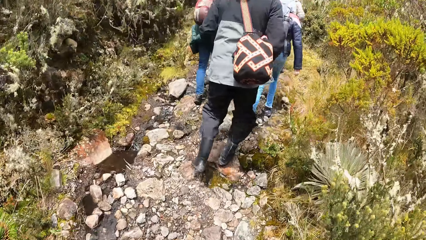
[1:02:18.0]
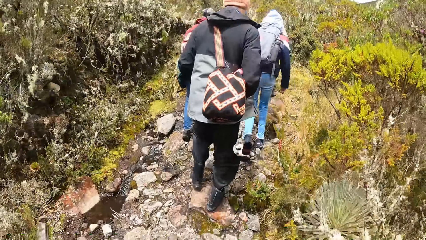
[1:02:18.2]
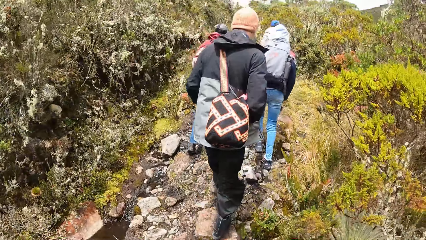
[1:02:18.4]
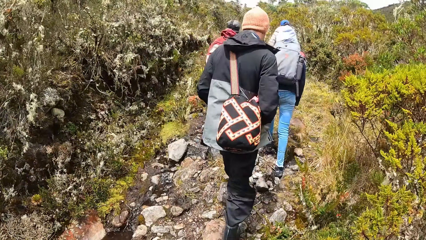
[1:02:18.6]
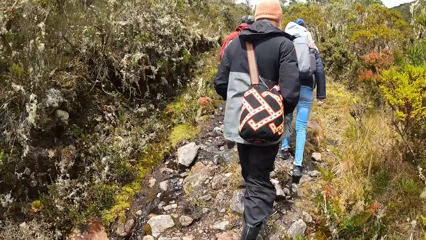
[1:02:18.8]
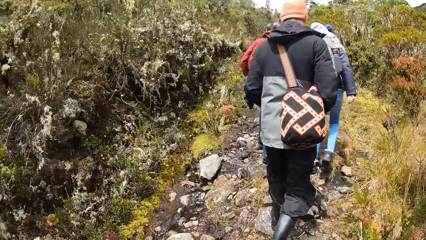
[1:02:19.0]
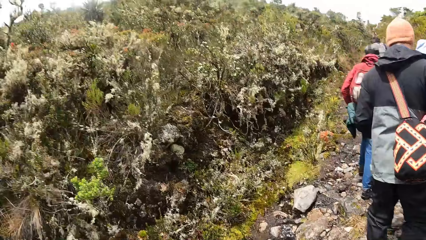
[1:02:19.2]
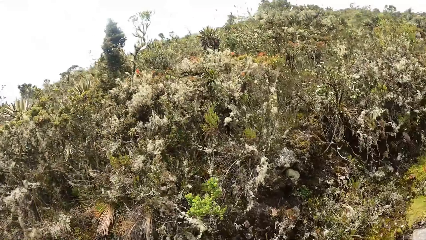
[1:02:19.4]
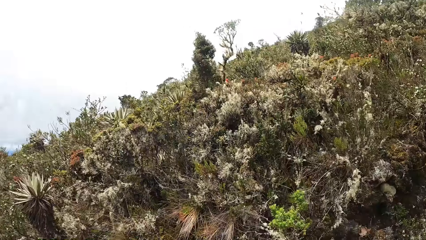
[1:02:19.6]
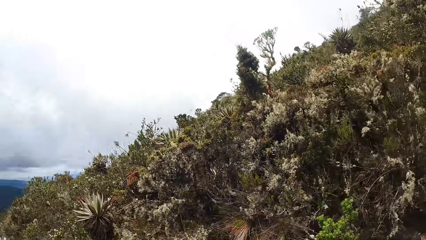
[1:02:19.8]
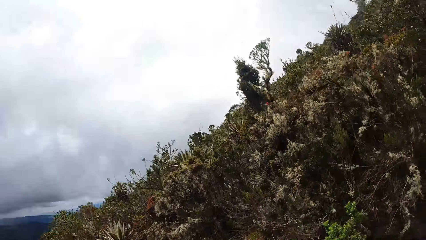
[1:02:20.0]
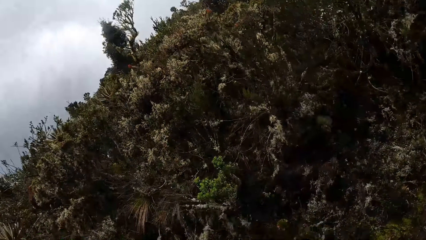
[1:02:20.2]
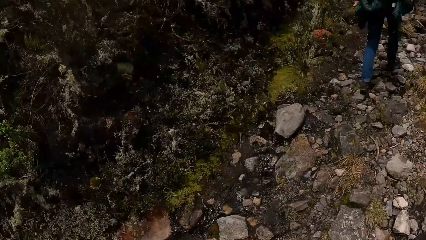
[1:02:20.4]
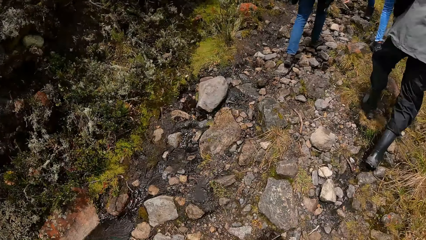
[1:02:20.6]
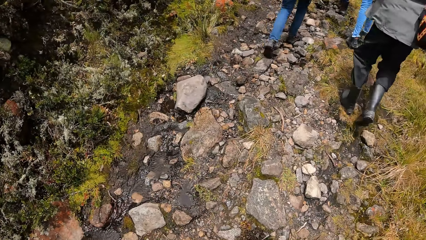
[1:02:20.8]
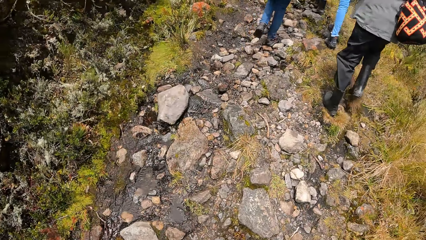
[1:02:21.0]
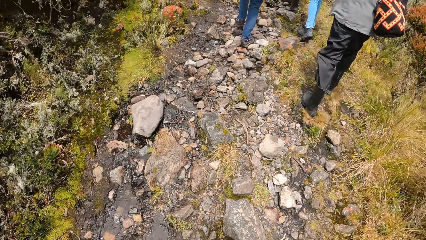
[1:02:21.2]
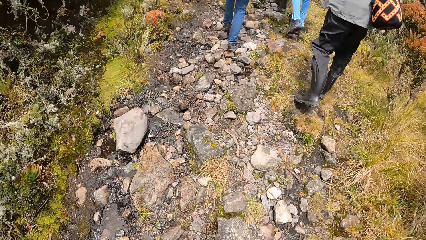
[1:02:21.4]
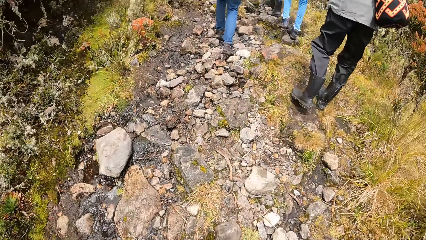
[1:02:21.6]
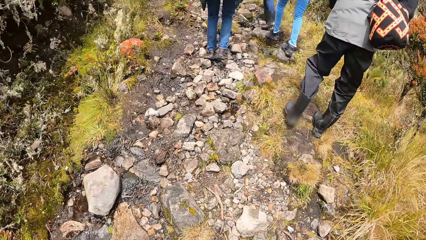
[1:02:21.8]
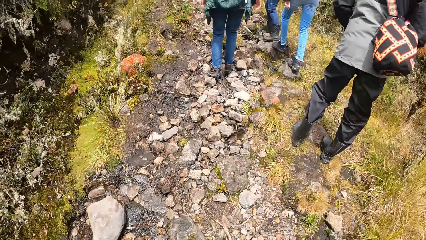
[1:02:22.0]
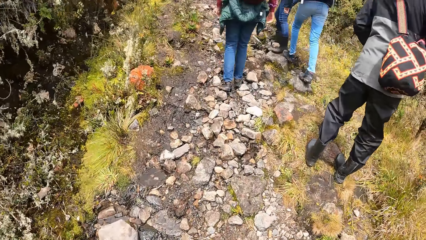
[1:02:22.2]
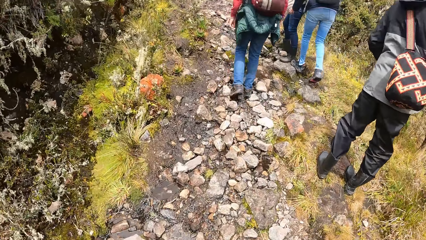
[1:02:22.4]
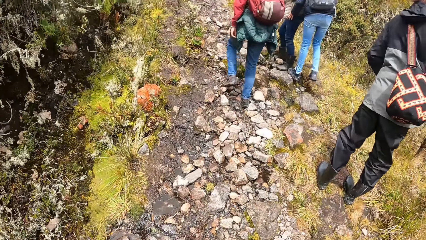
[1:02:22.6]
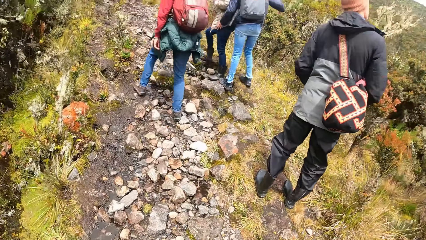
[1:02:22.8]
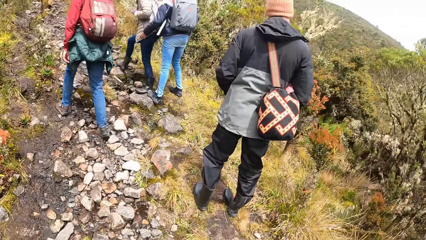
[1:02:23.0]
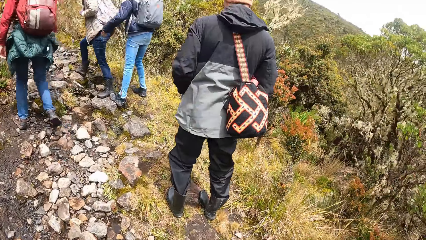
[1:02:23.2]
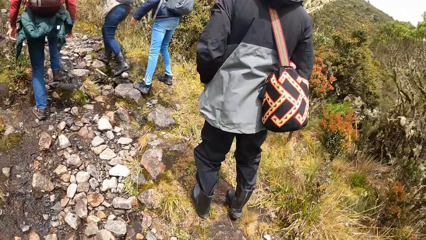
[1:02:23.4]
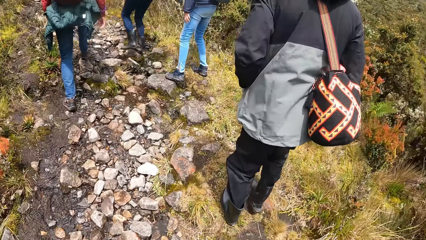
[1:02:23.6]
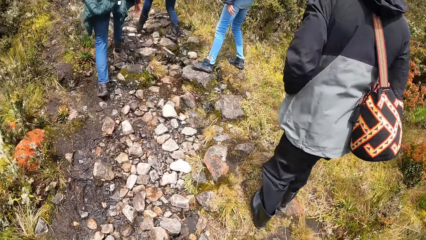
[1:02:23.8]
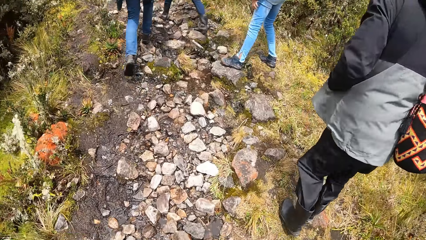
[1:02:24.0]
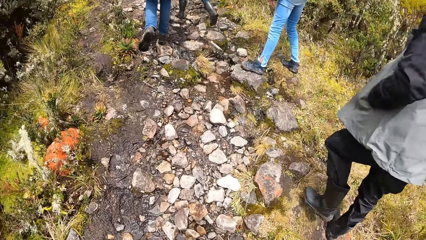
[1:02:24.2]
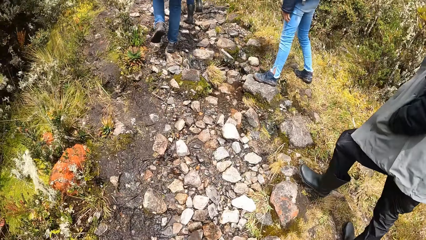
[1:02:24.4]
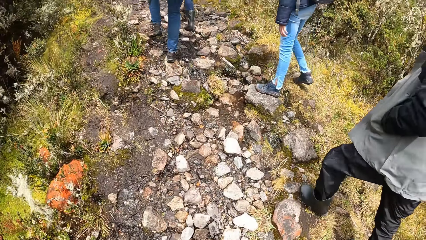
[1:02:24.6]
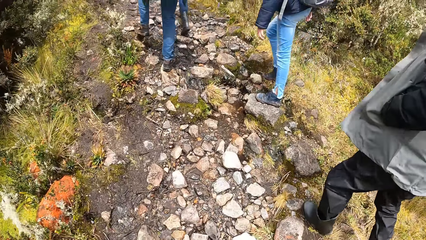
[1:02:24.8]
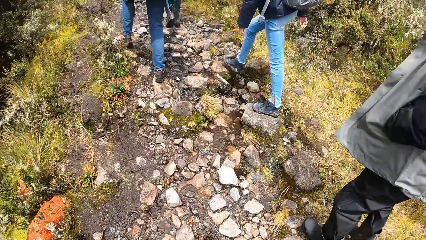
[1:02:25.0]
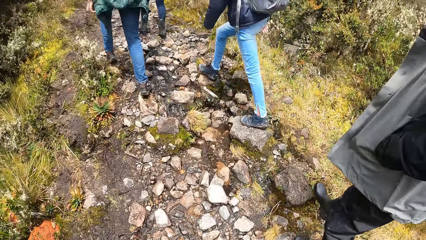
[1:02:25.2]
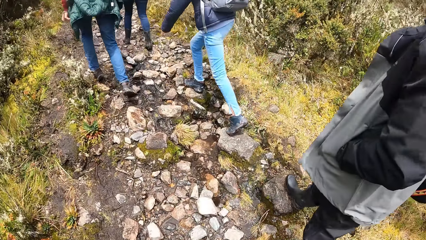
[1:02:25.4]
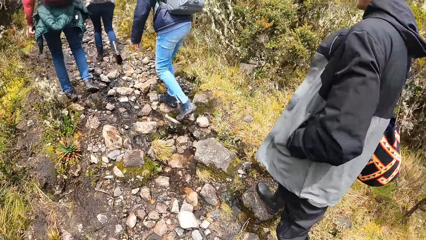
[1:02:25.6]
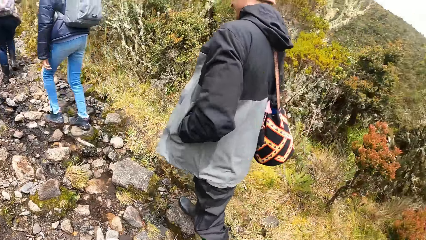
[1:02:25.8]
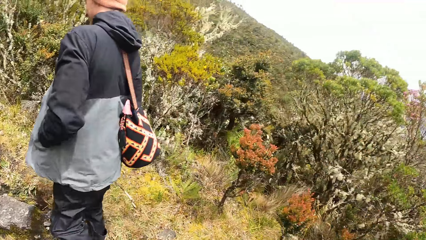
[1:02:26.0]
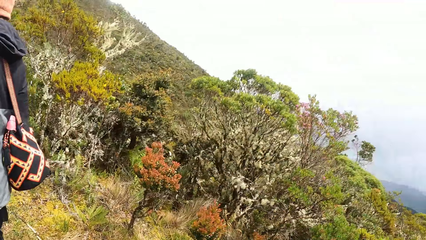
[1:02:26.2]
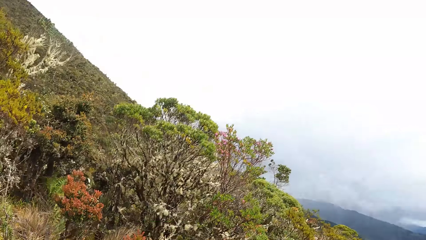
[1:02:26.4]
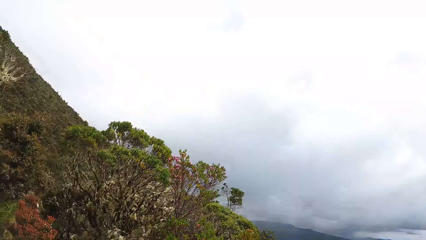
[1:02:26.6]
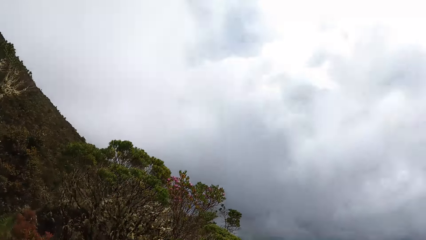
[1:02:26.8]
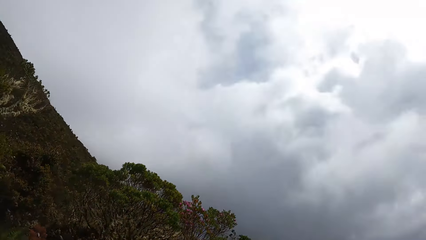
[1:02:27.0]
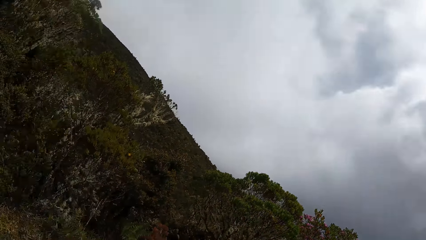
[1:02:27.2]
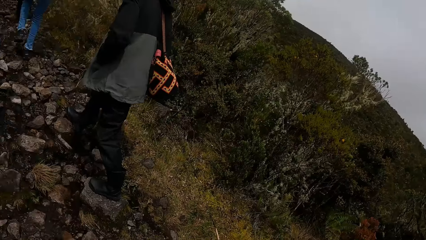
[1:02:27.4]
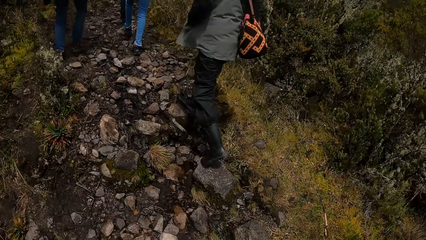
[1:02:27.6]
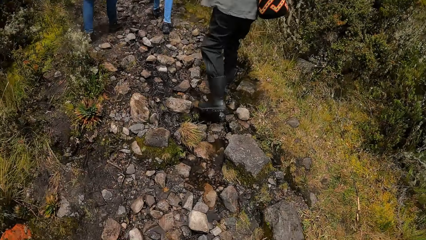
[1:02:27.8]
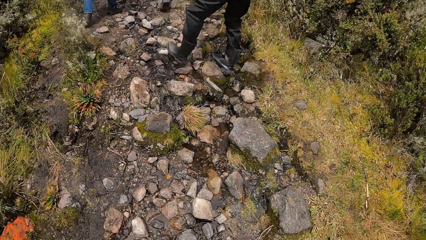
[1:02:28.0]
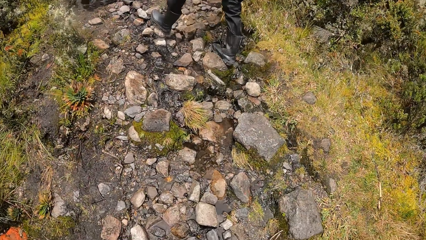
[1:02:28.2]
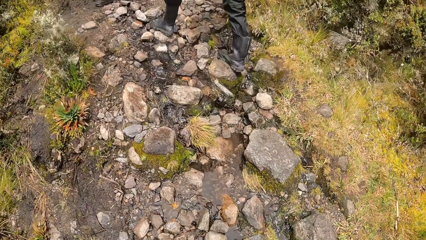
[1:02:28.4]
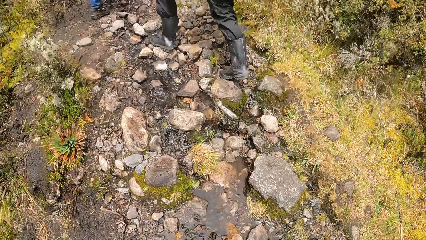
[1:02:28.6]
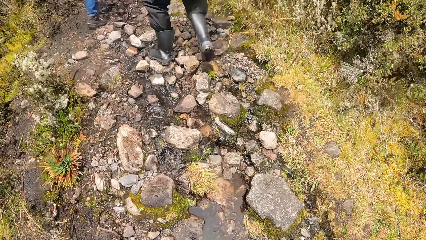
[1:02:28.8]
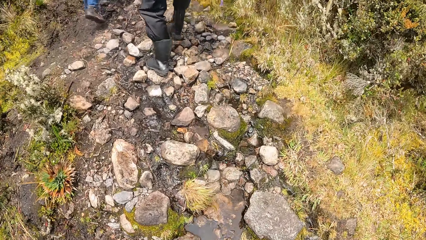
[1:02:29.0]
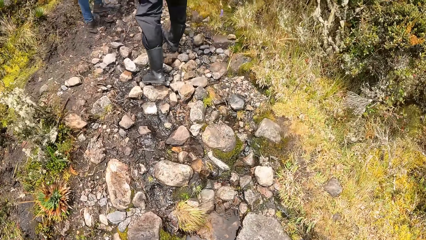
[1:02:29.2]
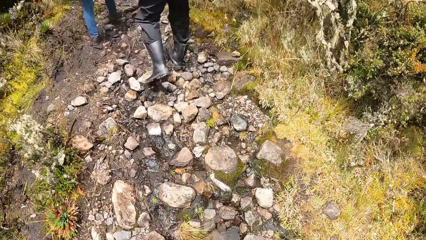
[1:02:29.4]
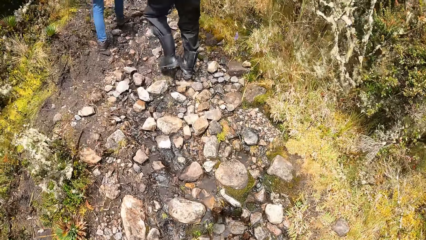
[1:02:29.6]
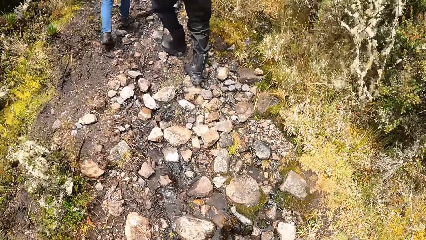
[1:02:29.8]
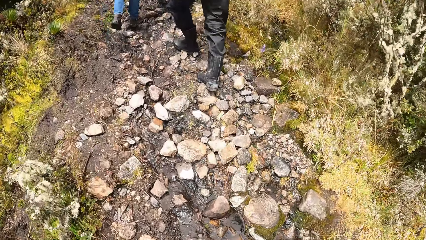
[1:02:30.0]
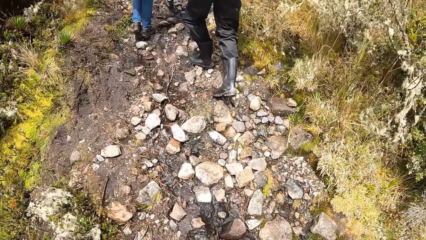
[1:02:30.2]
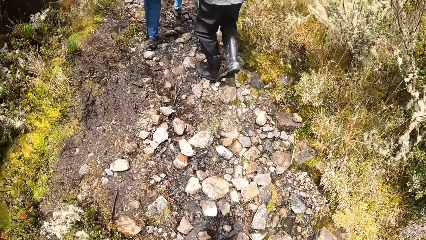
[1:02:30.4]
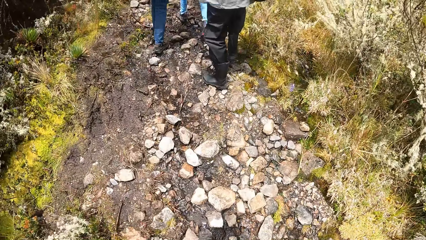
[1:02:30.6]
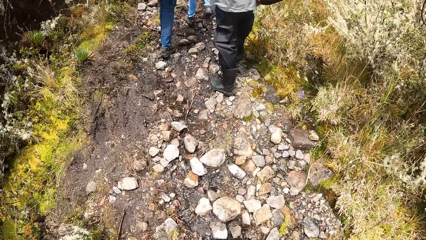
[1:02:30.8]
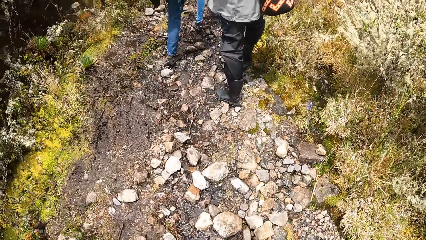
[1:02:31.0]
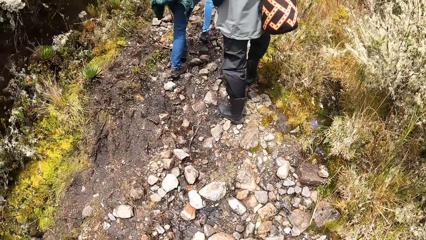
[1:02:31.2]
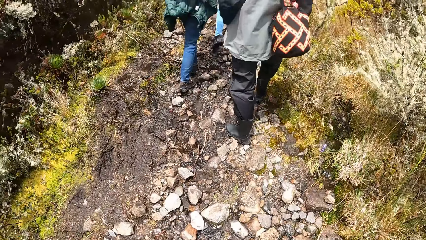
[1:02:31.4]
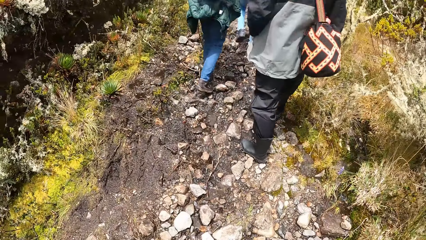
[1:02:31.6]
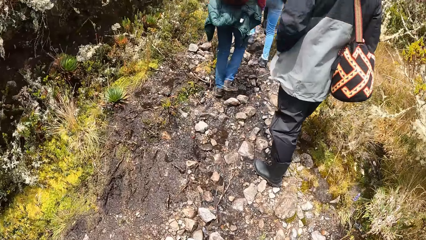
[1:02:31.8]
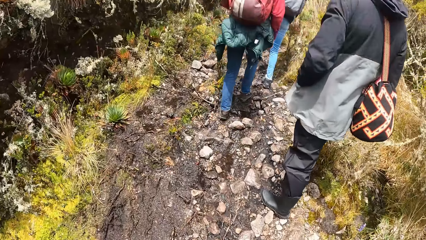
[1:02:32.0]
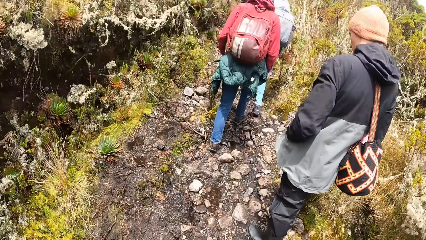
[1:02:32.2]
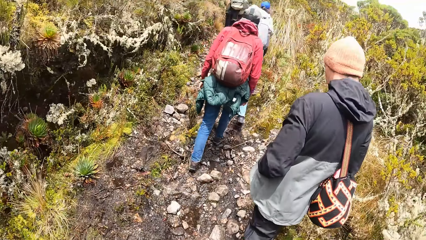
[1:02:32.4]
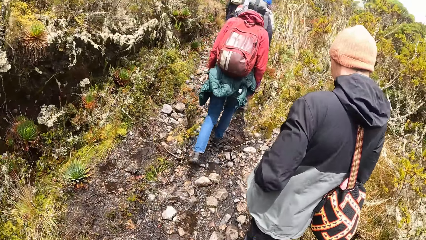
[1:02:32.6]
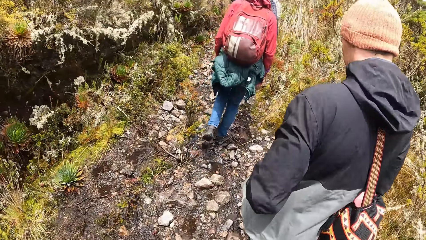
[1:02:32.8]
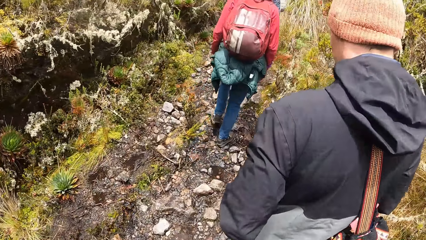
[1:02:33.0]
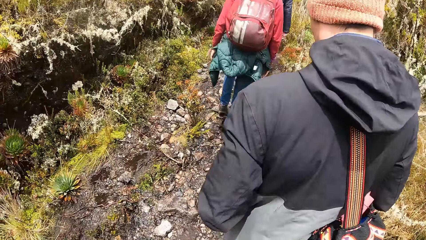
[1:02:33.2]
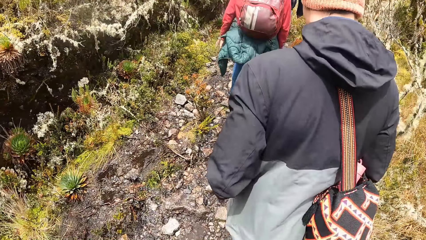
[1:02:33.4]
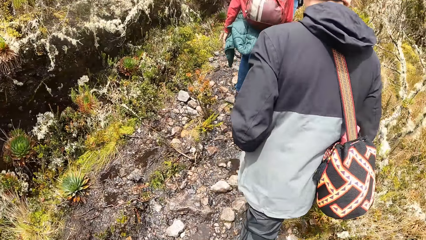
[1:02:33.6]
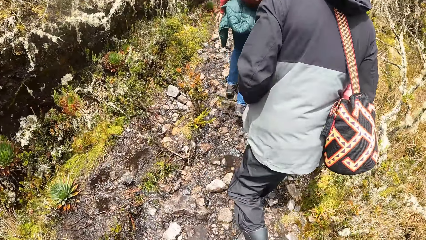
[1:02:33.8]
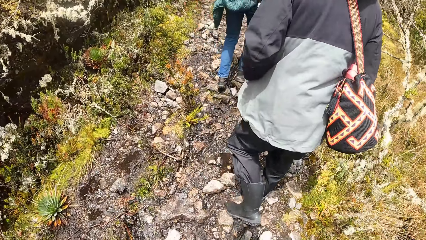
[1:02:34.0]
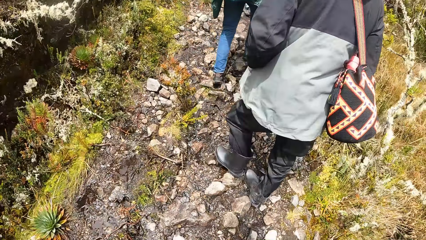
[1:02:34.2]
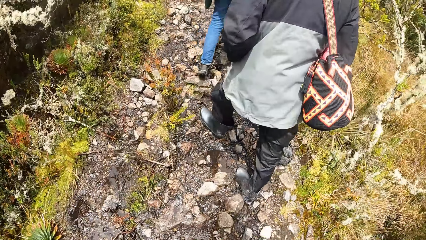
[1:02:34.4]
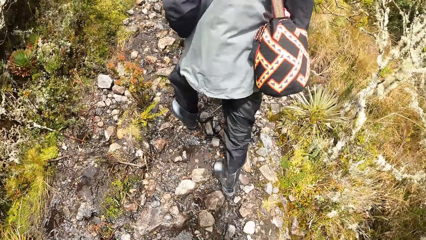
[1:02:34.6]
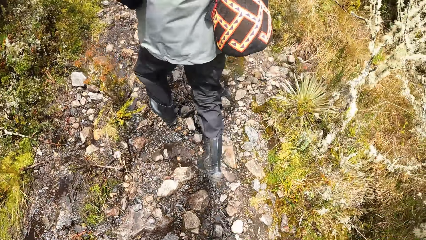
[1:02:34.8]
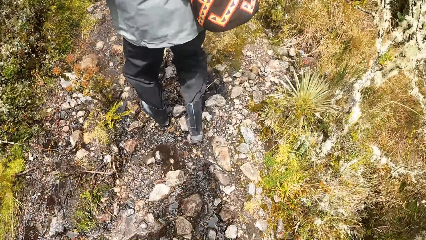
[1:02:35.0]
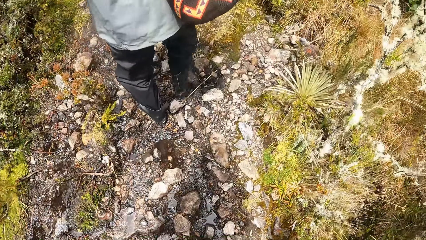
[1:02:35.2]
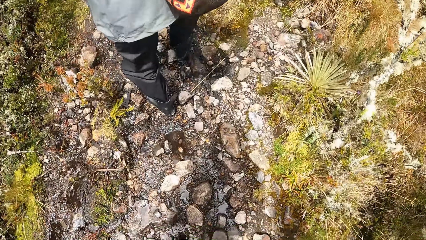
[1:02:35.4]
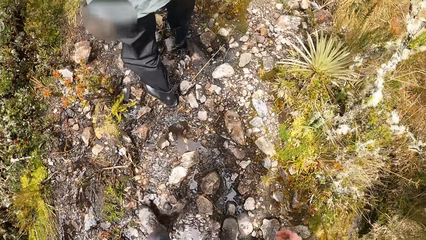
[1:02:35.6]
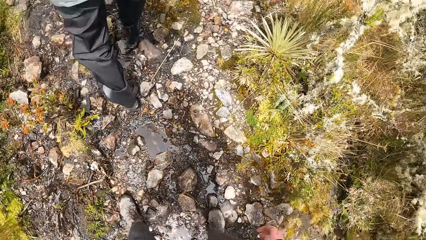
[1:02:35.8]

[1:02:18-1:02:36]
The camera wearer looks around the field. The man stops walking in the rocky path. The camera wearer walks on the field. The man walks through the rocky path. The camera wearer looks around the field and walks on the field.
